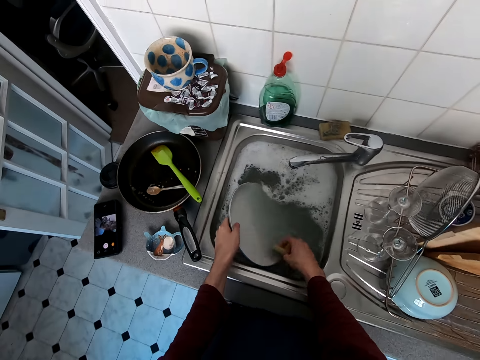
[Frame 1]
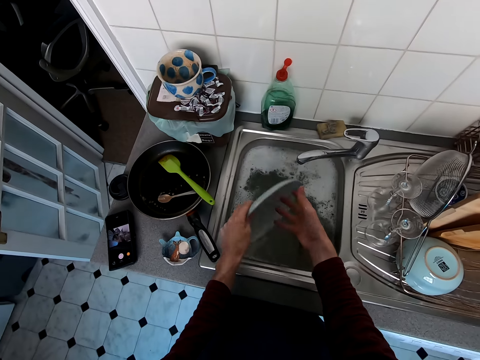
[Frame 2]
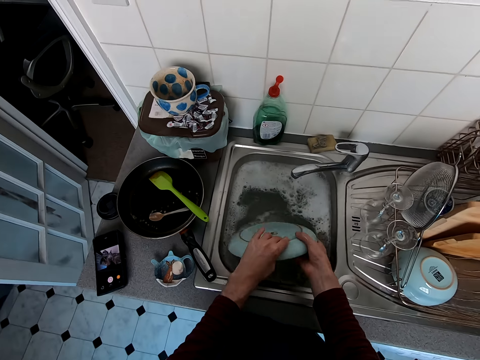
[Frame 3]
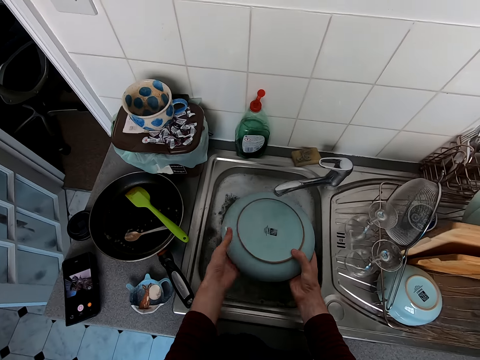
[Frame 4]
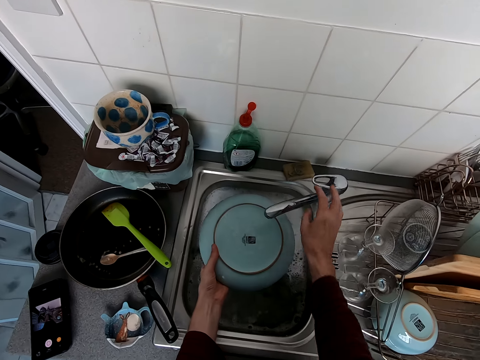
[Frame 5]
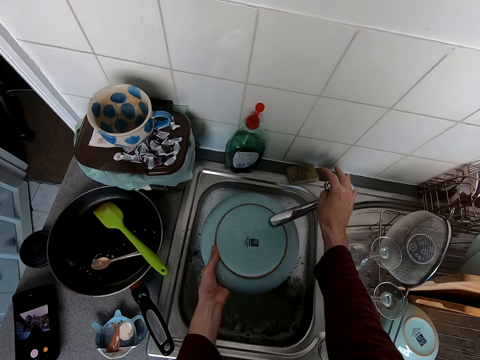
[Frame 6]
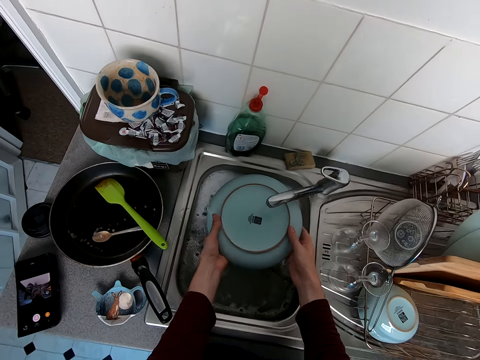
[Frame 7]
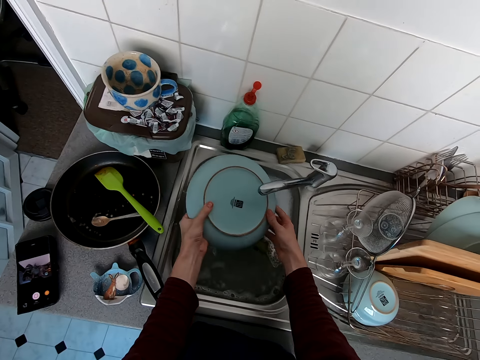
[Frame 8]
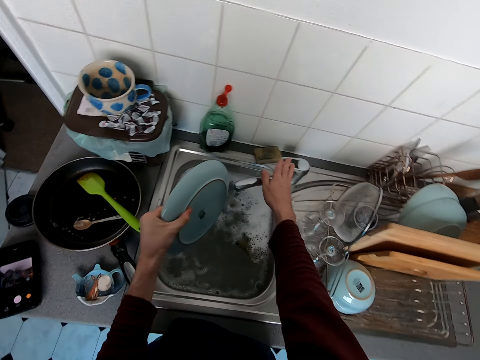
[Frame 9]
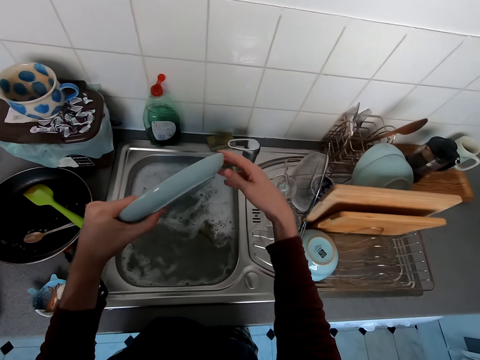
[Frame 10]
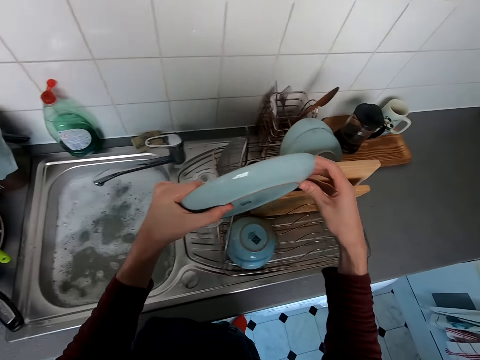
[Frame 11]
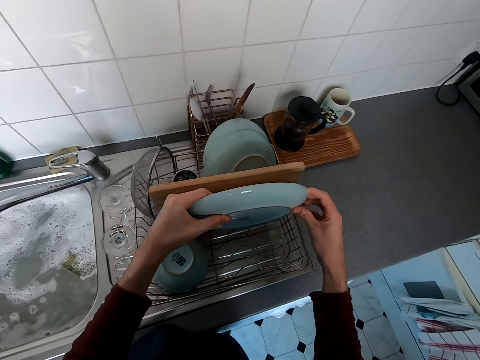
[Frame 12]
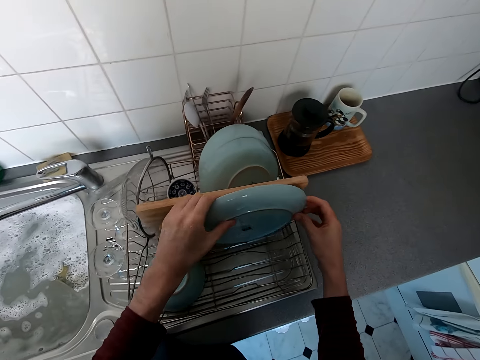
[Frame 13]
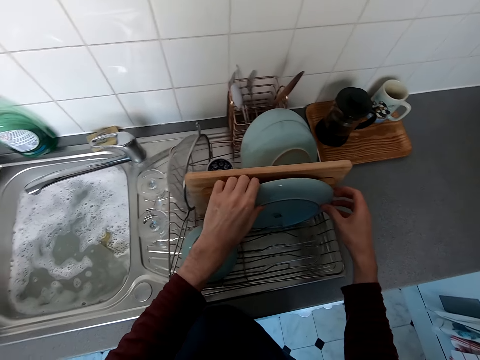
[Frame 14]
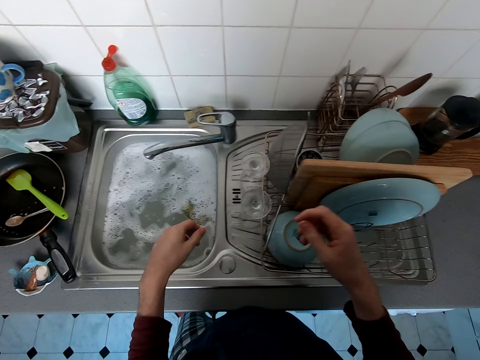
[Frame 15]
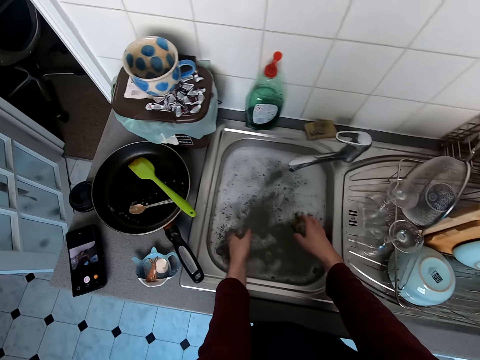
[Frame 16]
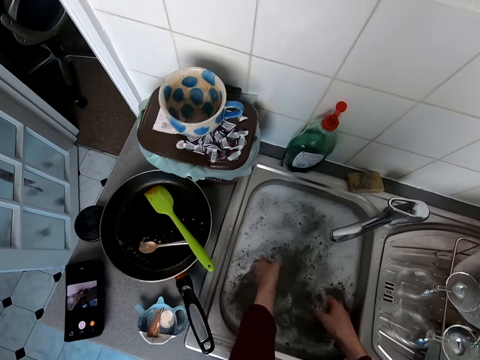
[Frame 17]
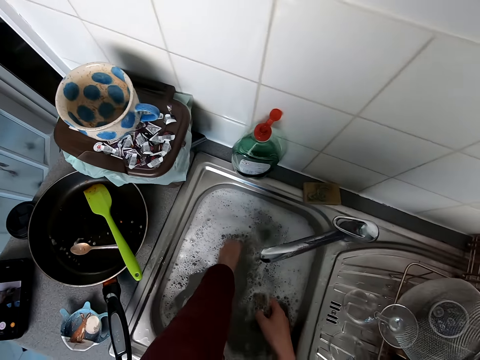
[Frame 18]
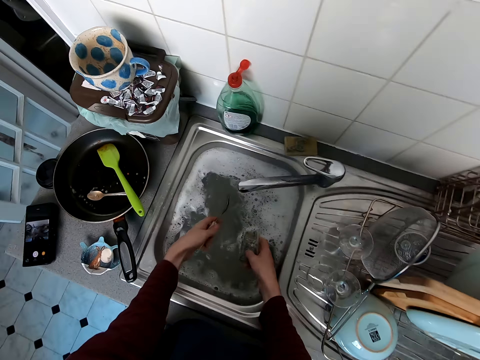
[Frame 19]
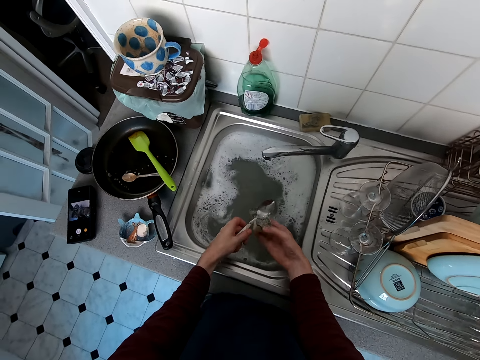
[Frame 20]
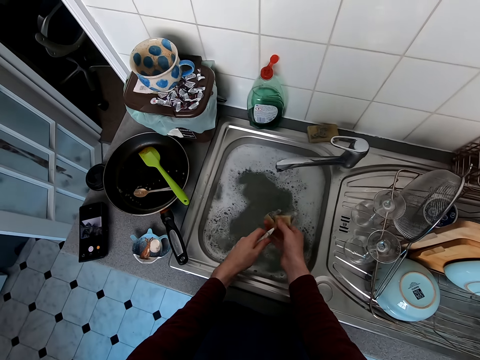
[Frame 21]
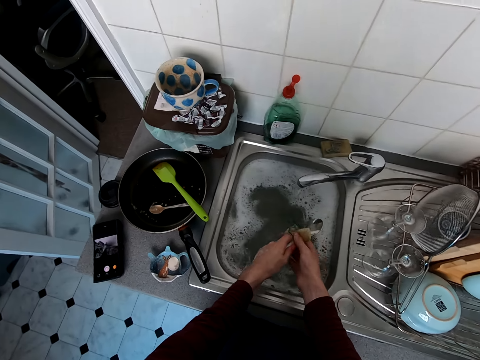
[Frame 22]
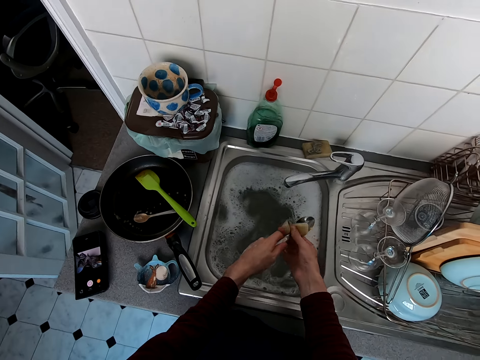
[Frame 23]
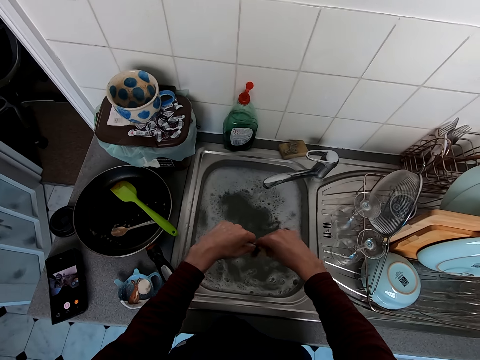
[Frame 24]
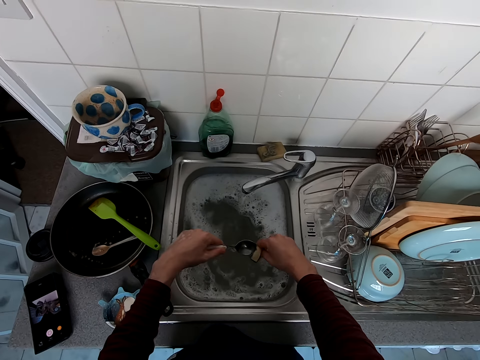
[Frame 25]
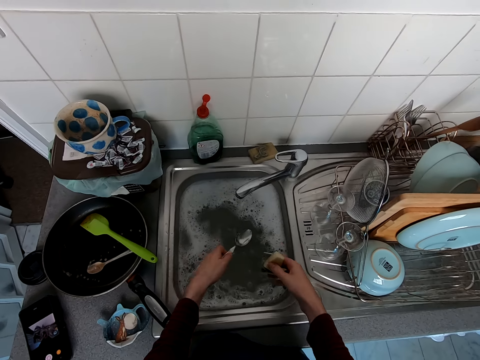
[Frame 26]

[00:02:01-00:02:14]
The camera wearer puts down the sponge. They open the water tap, rinse the plate, and close the water tap. They put the plate on a rack. They pick up the sponge, pick up a spoon, and clean the spoon.

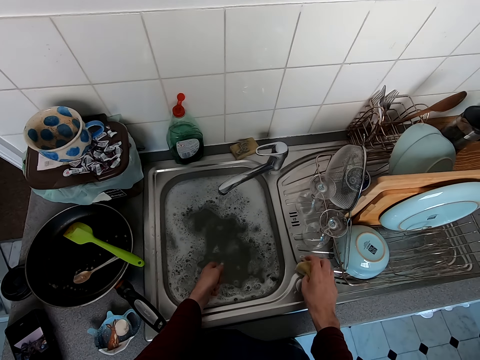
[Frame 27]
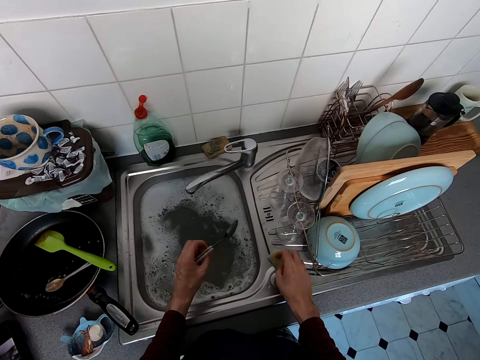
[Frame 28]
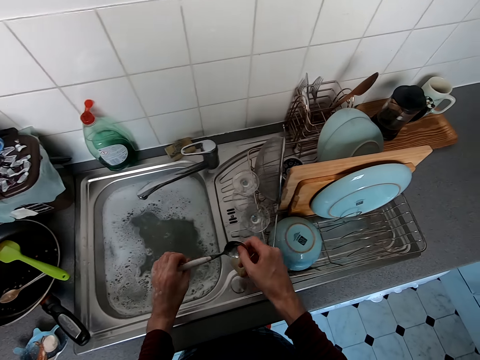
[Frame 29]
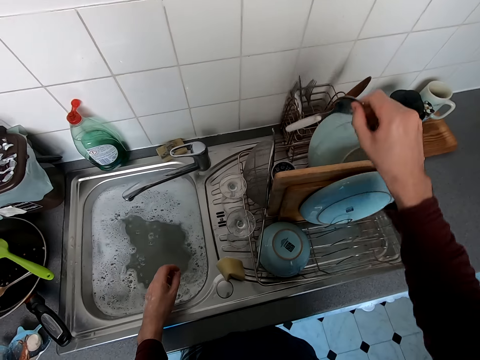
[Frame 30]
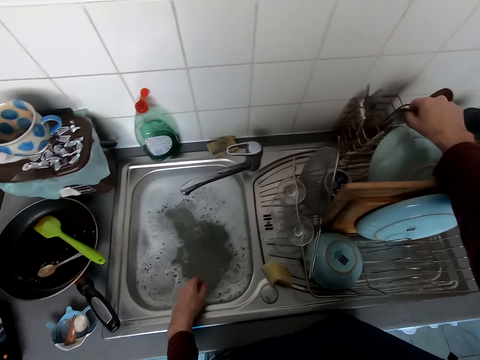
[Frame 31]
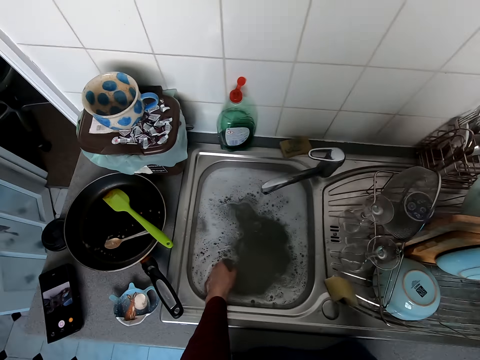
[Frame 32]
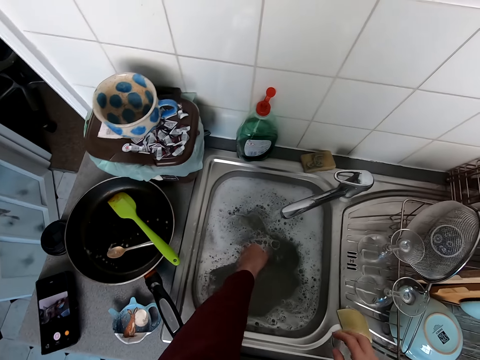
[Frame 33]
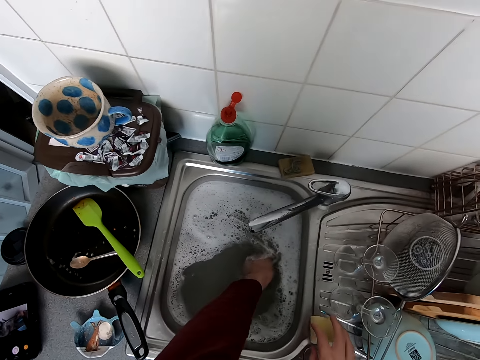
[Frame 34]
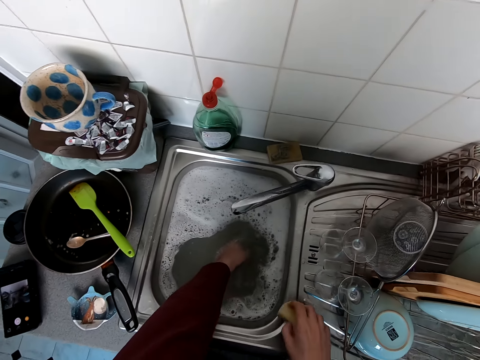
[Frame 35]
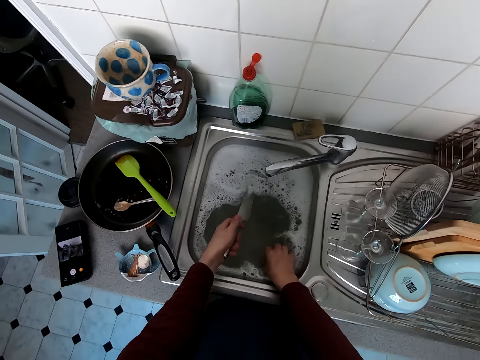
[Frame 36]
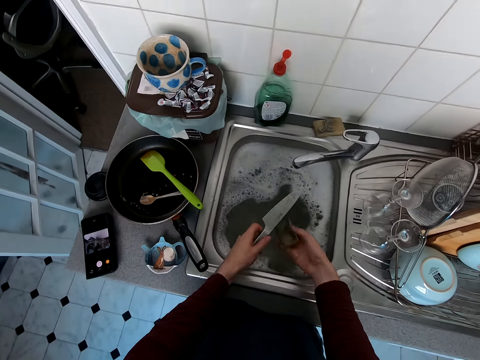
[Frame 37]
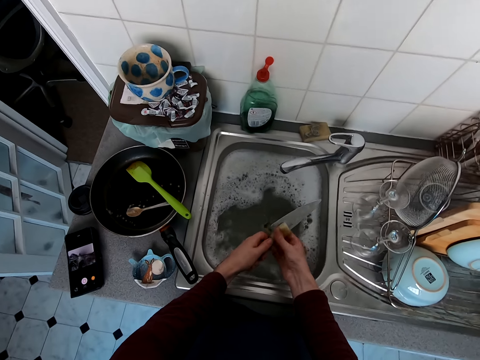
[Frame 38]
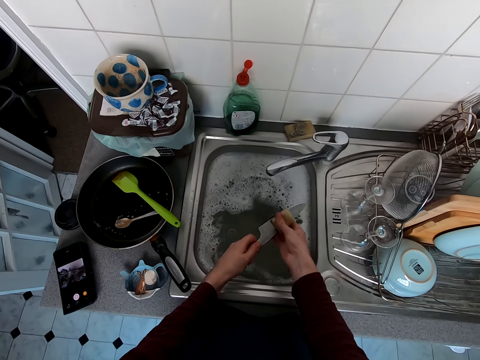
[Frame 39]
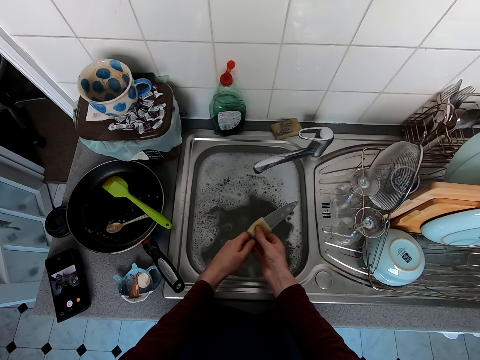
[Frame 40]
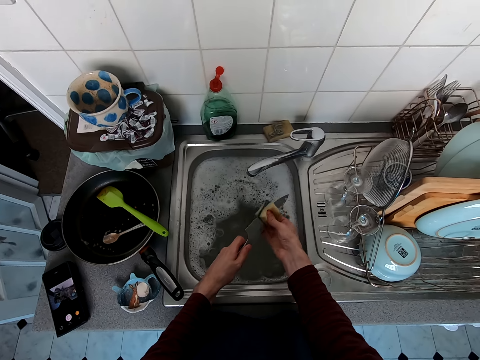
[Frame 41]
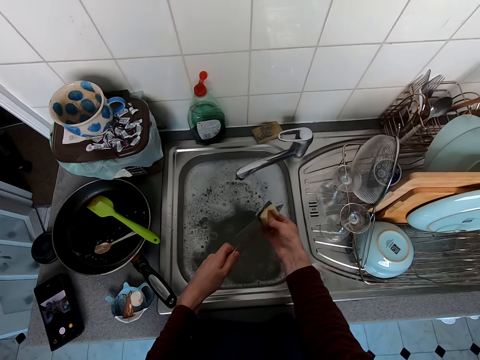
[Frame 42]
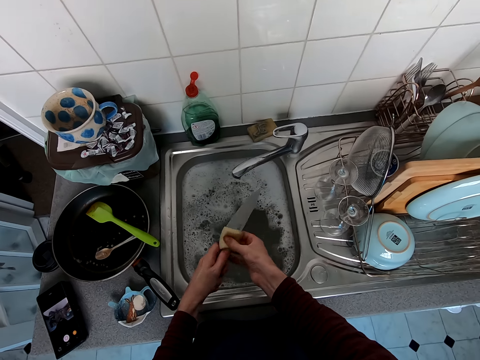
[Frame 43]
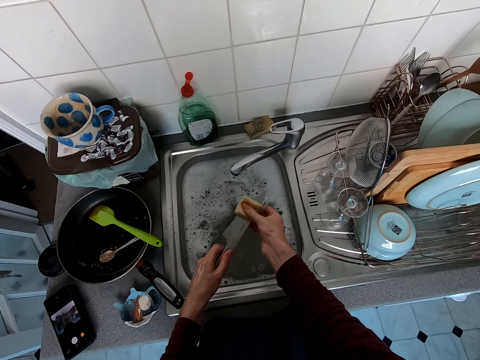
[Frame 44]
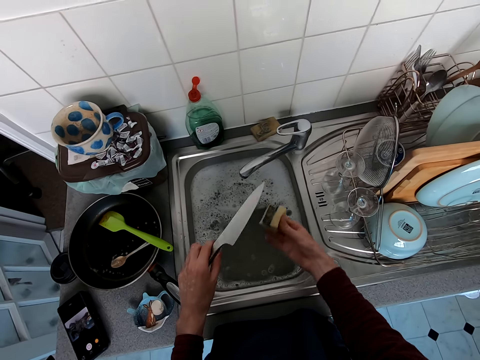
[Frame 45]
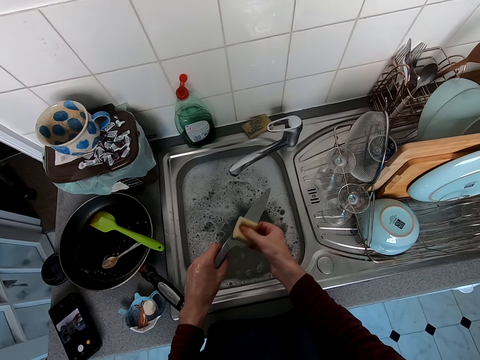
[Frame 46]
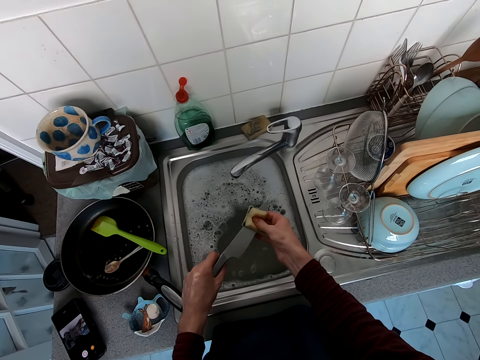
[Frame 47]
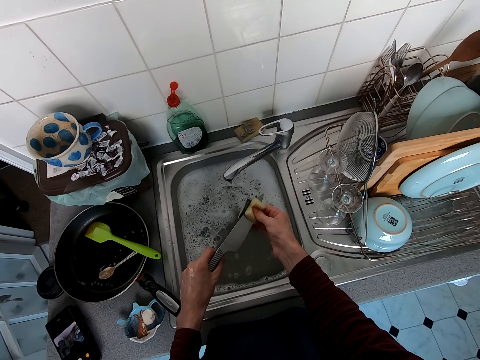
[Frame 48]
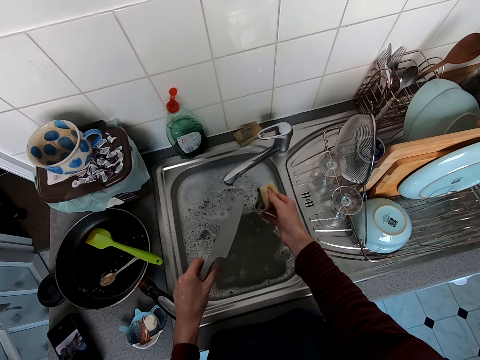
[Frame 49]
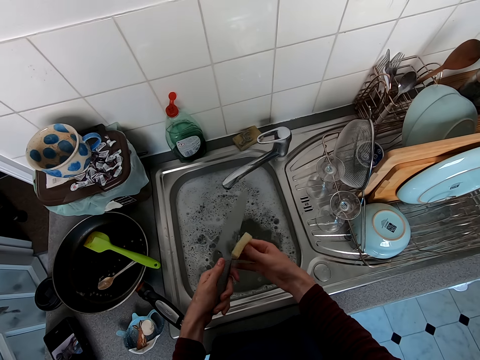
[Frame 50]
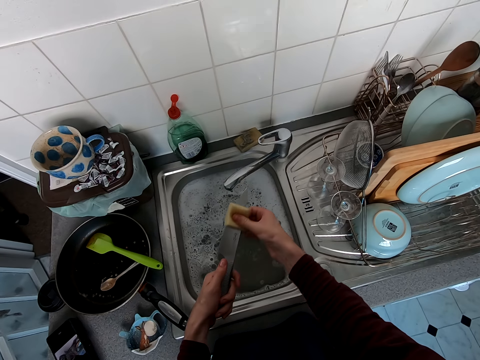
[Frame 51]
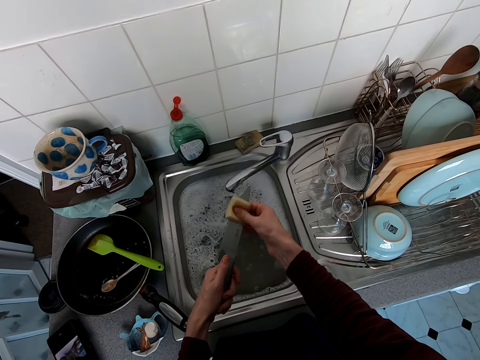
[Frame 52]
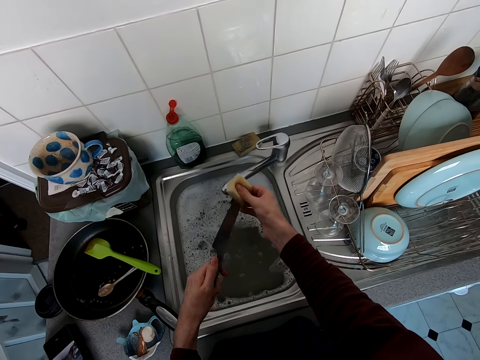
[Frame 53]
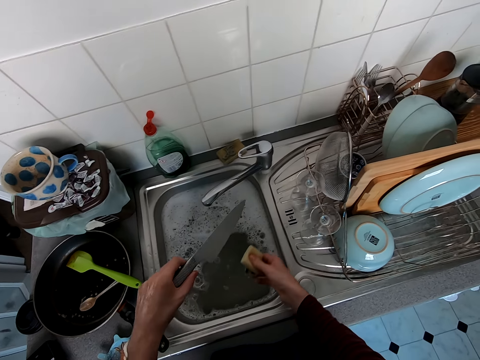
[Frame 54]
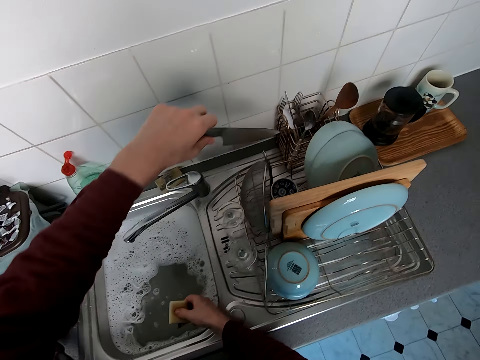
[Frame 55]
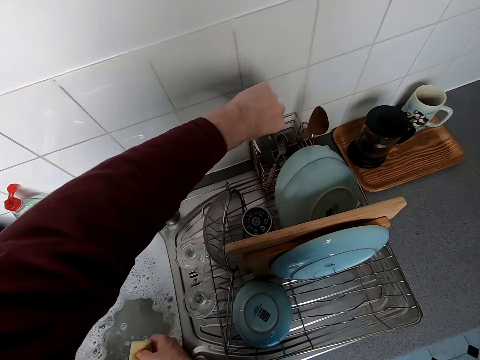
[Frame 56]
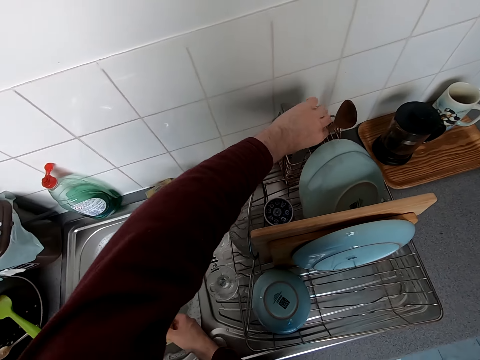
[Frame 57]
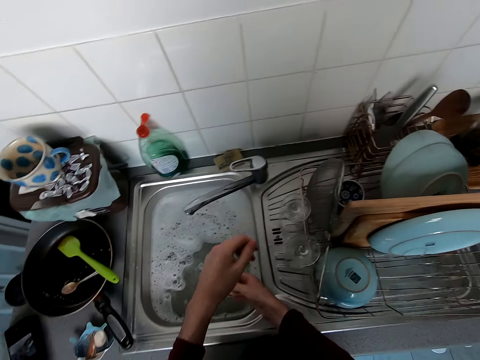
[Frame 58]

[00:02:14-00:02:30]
The camera wearer puts down the sponge. They put the spoon on a rack. They pick up the sponge, pick up a knife, and clean the knife. They put the knife on a rack.
